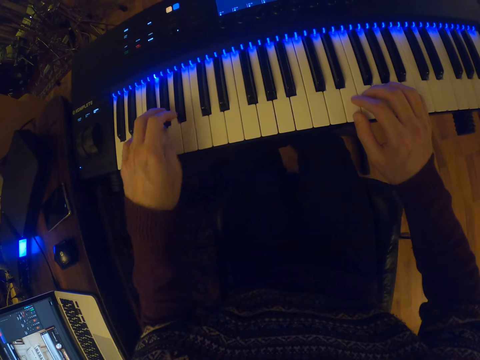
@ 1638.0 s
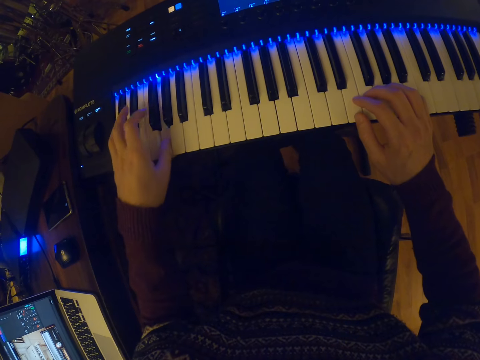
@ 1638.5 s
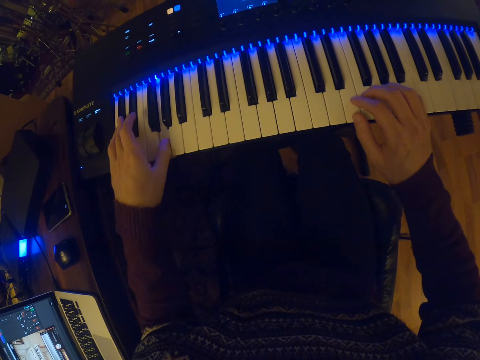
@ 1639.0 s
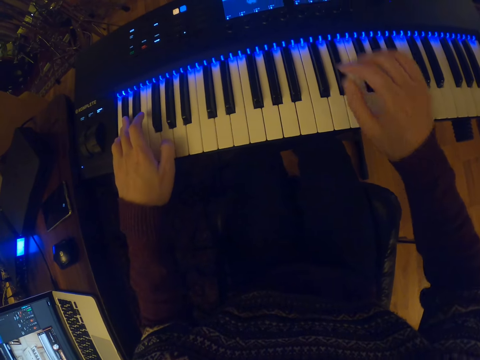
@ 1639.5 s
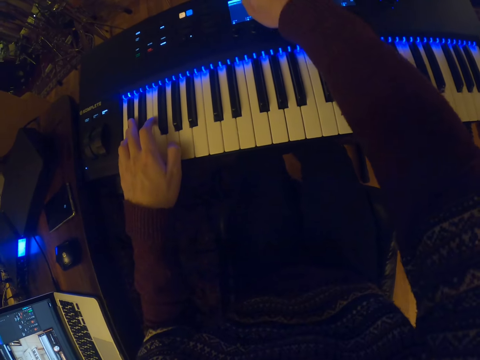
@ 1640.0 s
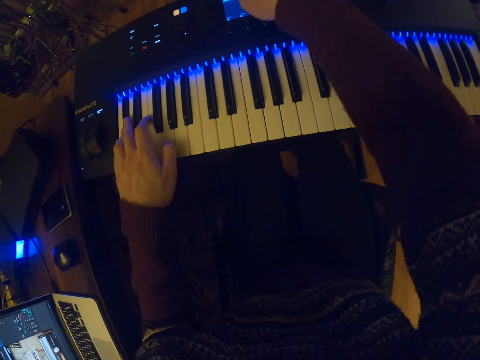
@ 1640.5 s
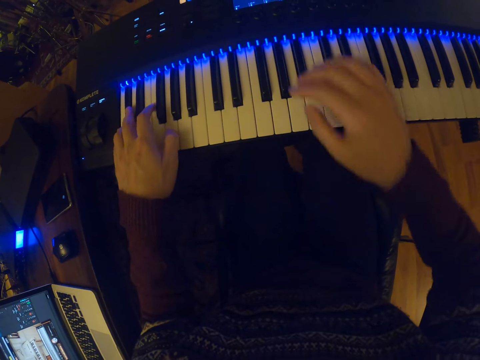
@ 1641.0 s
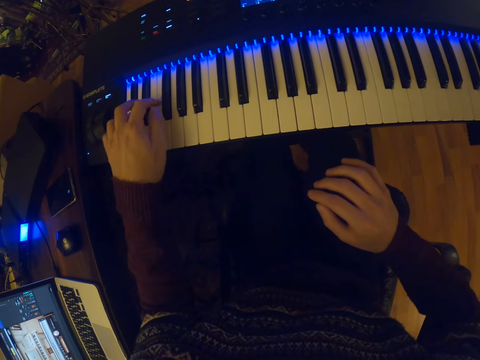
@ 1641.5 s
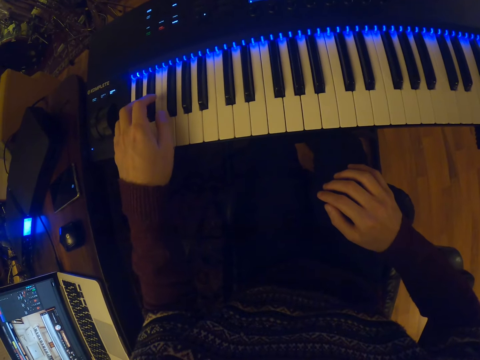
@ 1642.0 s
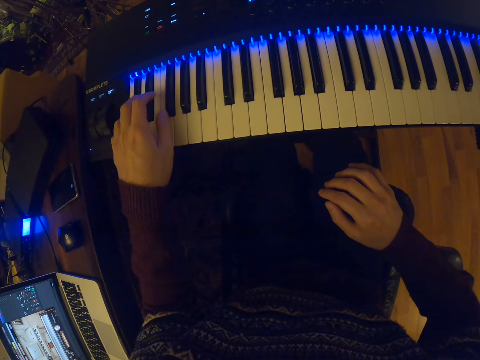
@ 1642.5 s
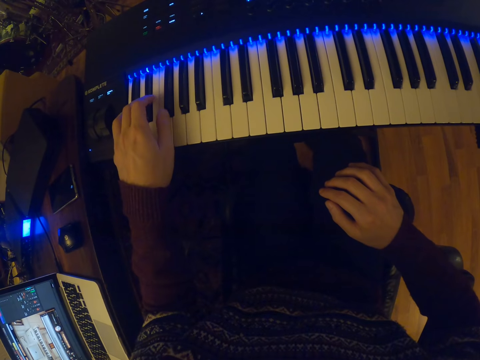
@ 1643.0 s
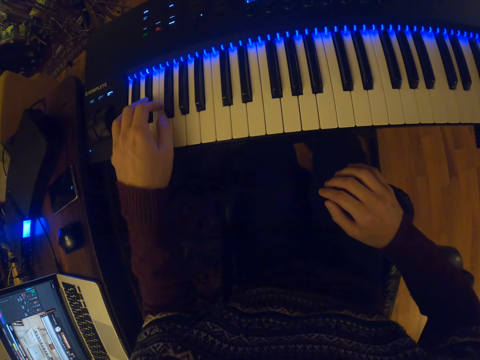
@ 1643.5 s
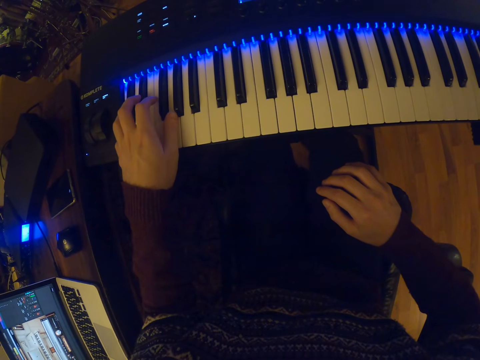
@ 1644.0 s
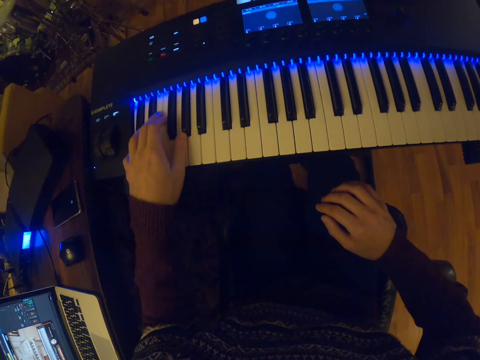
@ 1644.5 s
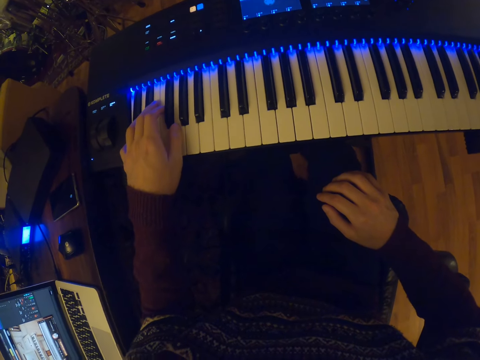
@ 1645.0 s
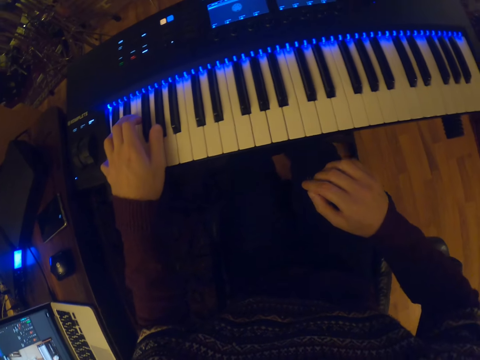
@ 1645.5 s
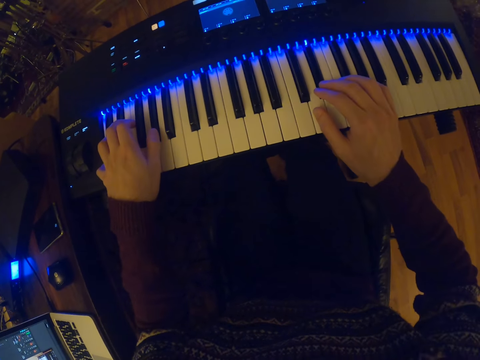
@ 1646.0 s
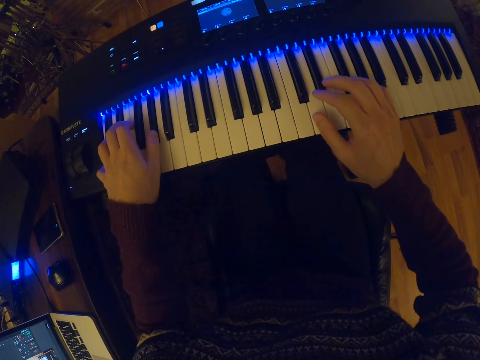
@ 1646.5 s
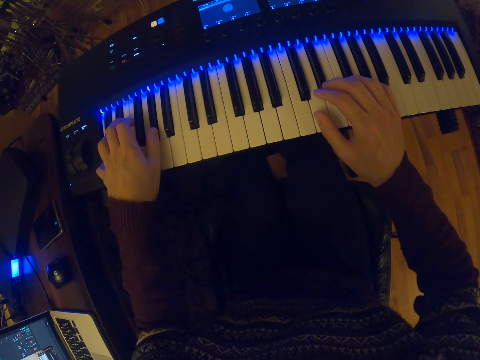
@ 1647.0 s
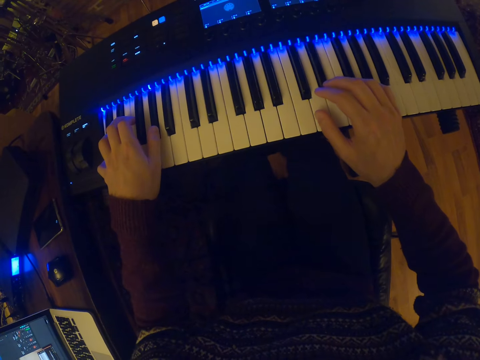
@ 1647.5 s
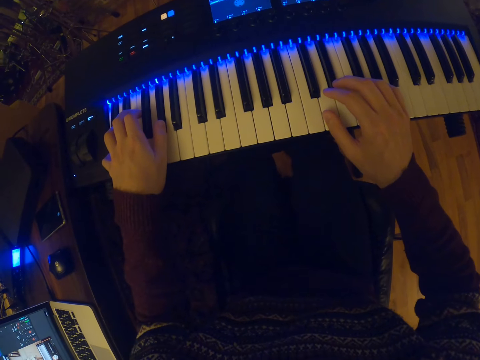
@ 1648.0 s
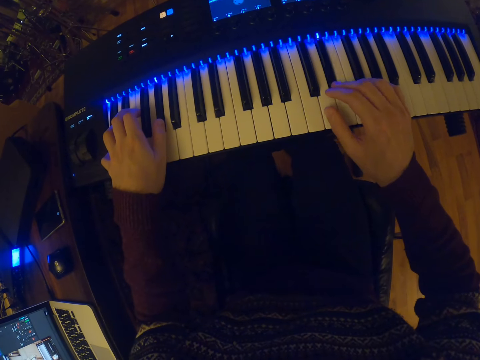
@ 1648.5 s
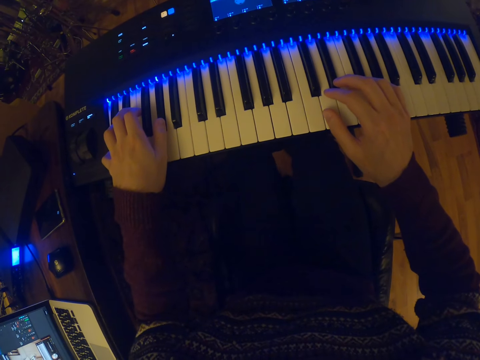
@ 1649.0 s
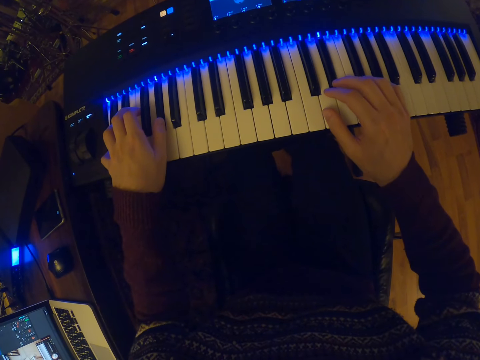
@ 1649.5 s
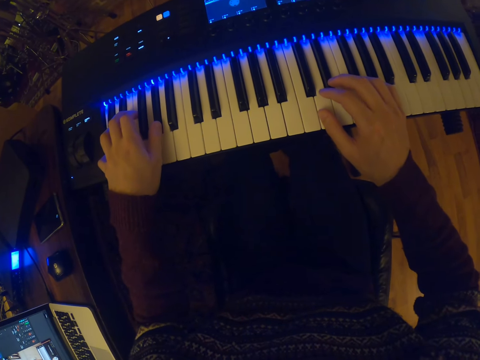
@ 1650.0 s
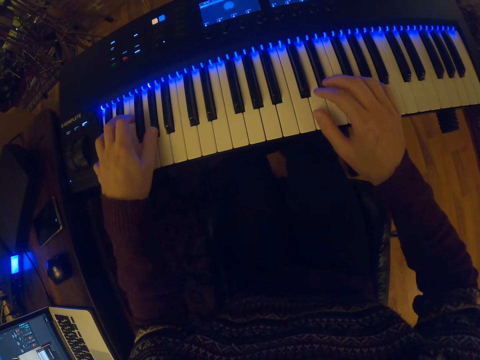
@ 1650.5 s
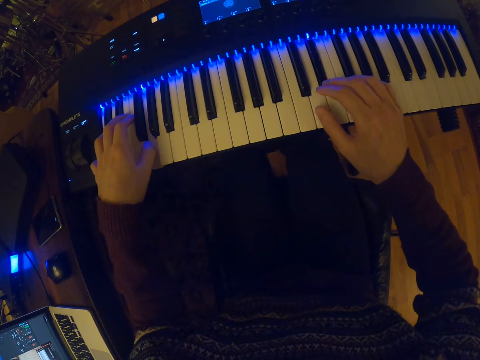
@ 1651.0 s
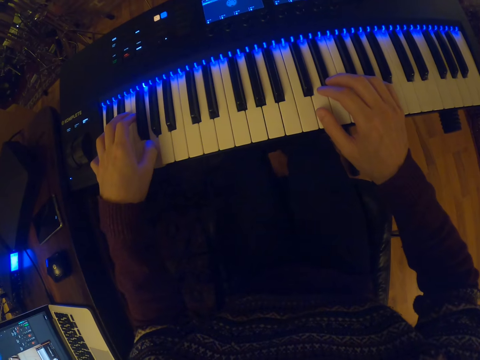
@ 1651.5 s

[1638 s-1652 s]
The camera wearer presses a control button on the keyboard with his right hand. He plays the keyboard with his left hand. He plays the keyboard with both hands.
